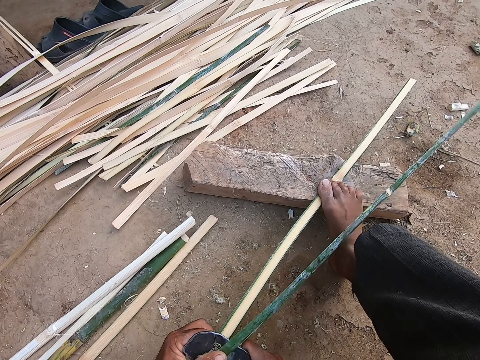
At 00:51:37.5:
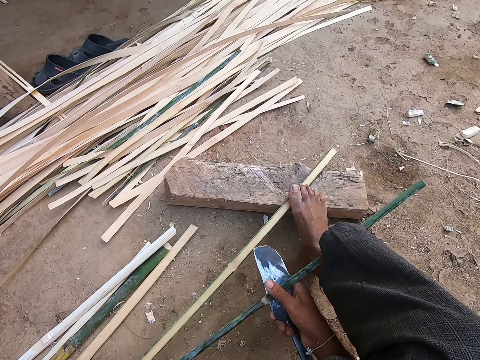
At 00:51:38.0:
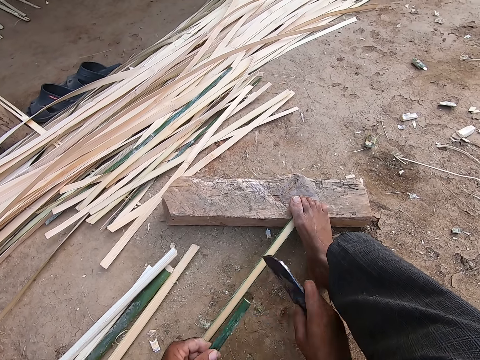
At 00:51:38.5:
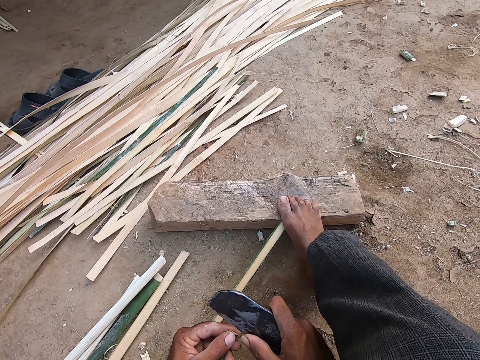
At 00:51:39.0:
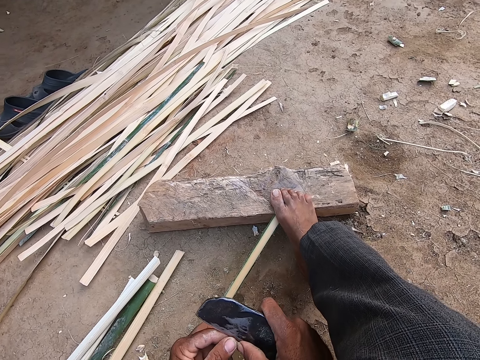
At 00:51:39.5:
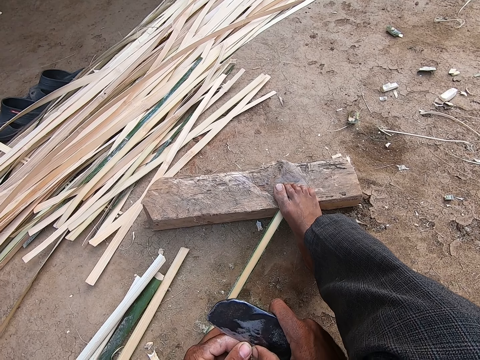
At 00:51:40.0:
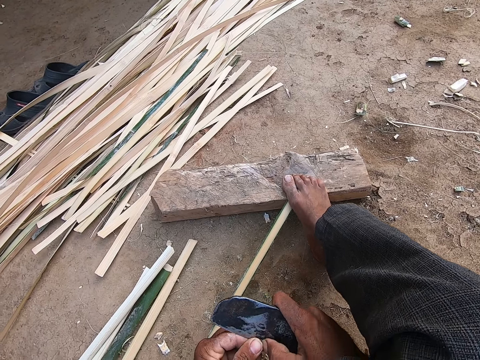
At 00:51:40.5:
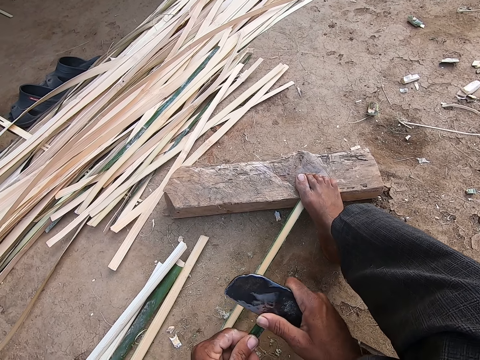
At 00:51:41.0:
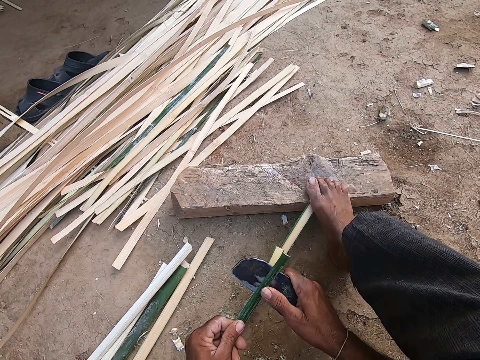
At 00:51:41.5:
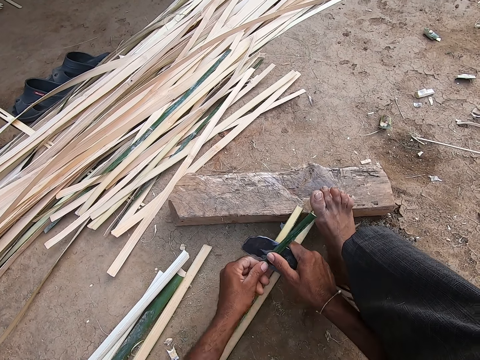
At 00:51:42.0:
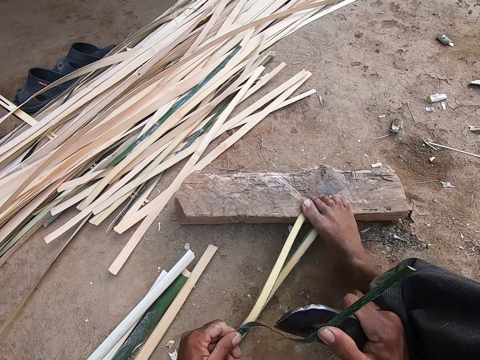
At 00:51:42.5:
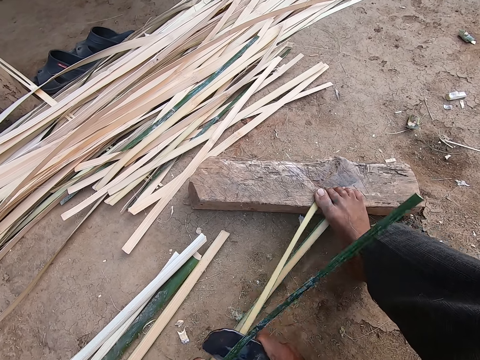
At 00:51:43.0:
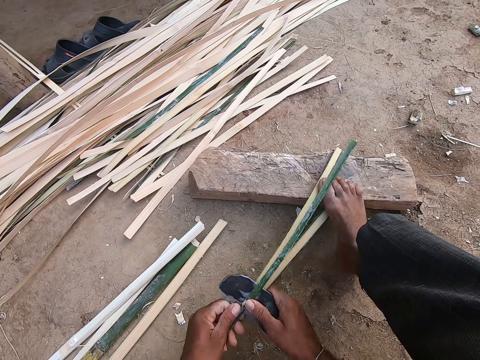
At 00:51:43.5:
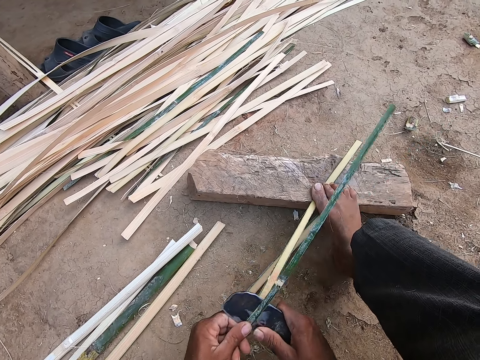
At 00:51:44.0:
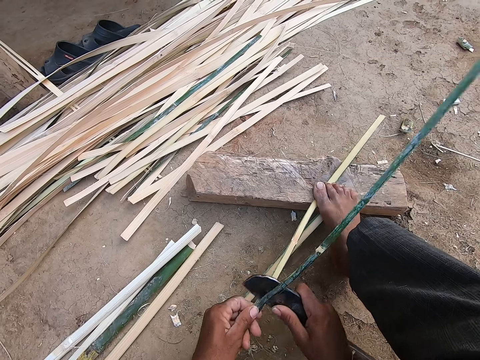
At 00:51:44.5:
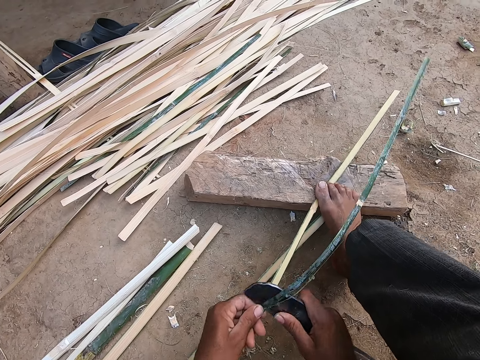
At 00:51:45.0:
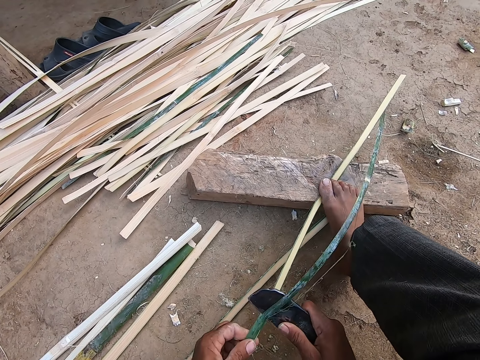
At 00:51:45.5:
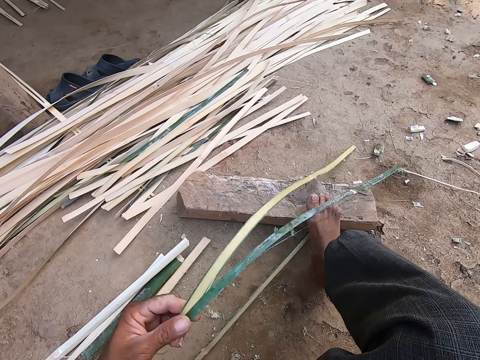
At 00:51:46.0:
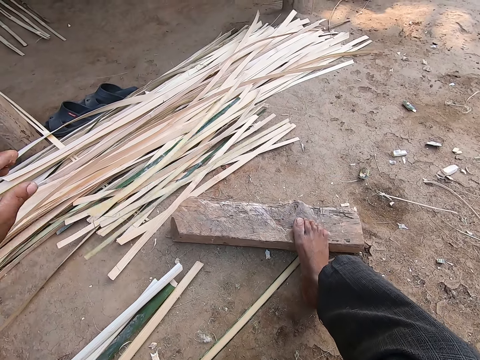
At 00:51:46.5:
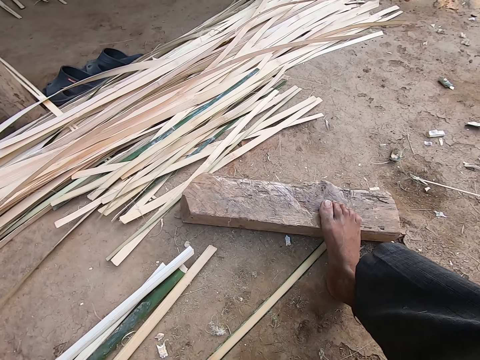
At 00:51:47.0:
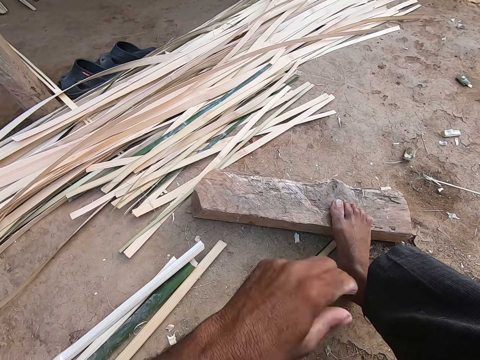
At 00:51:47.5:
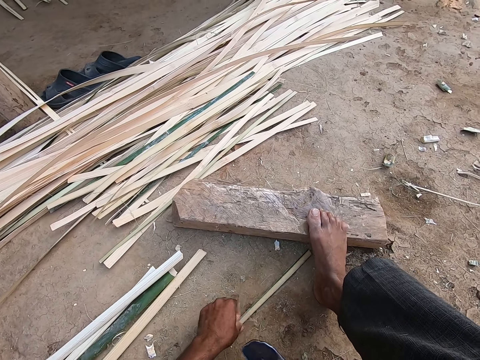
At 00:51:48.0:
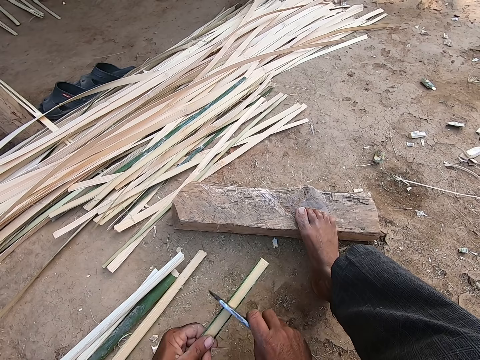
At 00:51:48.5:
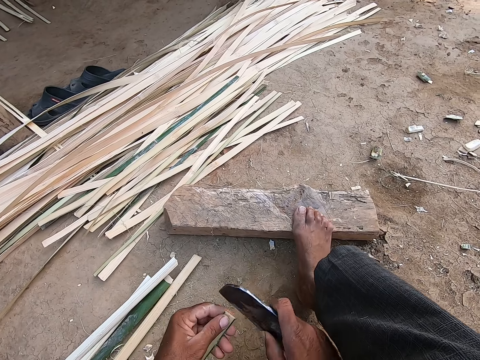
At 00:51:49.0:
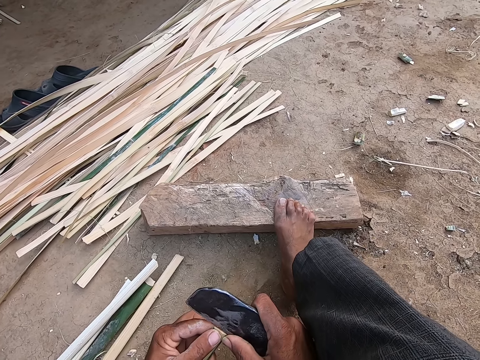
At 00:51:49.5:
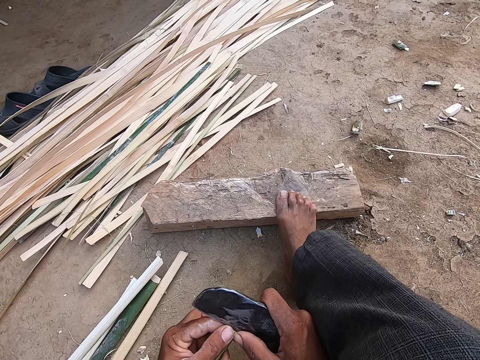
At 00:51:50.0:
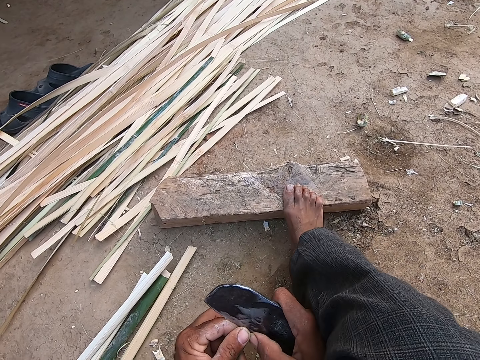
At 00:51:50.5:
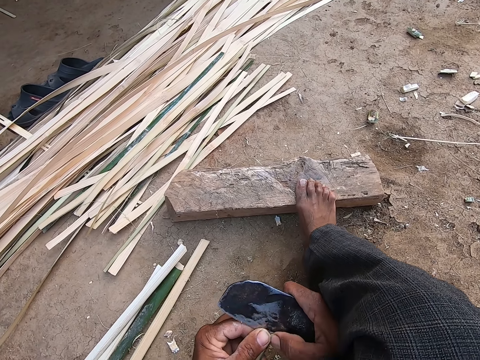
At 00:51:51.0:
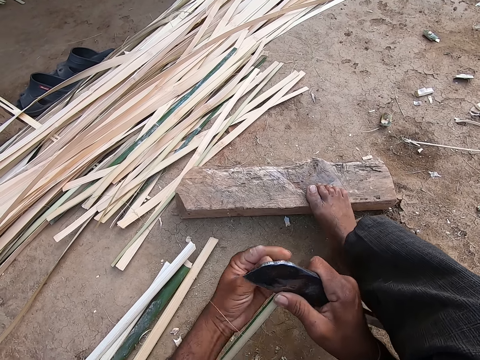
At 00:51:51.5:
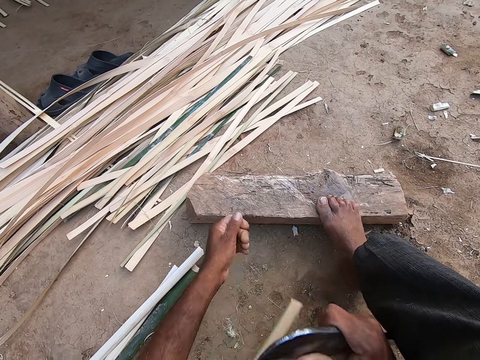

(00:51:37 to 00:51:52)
The camera wearer pulls the bamboo, scratches the bamboo and moves the knife up. He holds the bamboo strip on the piece of wood on the ground with his right leg. He moves the bamboo, moves the knife up, moves the bamboo and presses the knife on the bamboo. He cuts a bamboo strip in his left hand with the kukri in his right hand. He moves the bamboo and cuts the bamboo. He holds the bamboo strip on the piece of wood on the ground with his right leg. He pulls the bamboo and cuts the bamboo. He drops the bamboo strips in his left hand on the ground. He lifts up the bamboo, moves his hands back and moves his hand down. He picks the bamboo strip from the ground with his left hand. He moves the knife, scratches the bamboo, moves the bamboo and presses the knife on the bamboo. He cuts the bamboo strip in his left hand with the kukri in his right hand. He holds the bamboo and pulls the bamboo.

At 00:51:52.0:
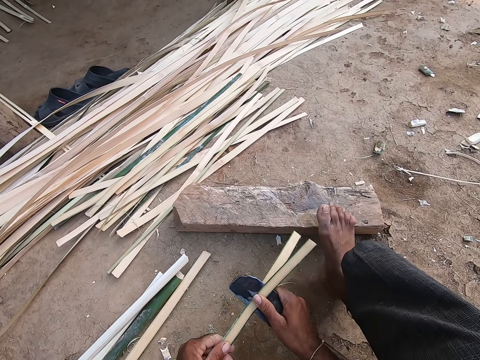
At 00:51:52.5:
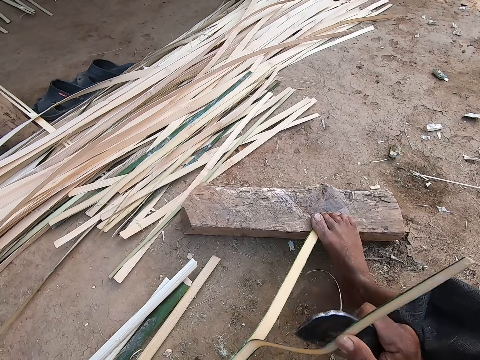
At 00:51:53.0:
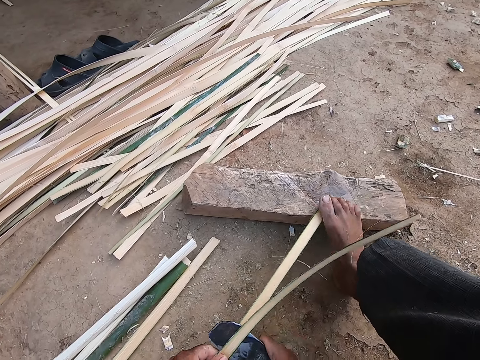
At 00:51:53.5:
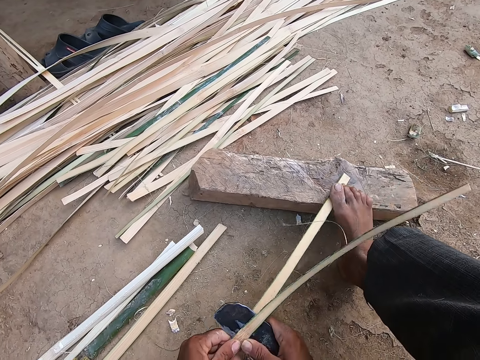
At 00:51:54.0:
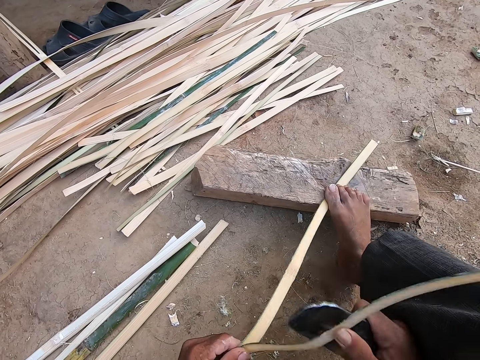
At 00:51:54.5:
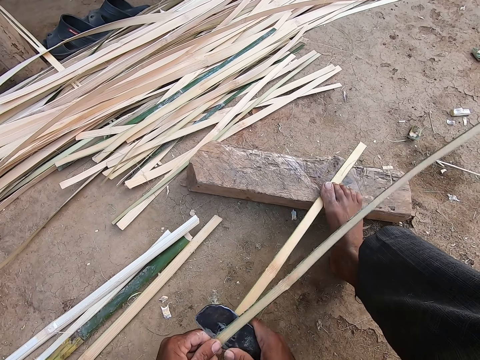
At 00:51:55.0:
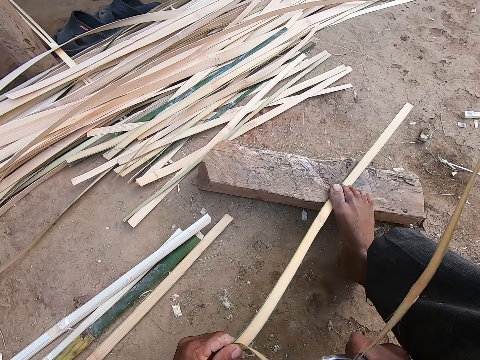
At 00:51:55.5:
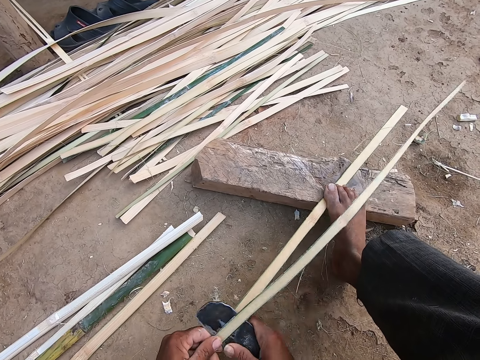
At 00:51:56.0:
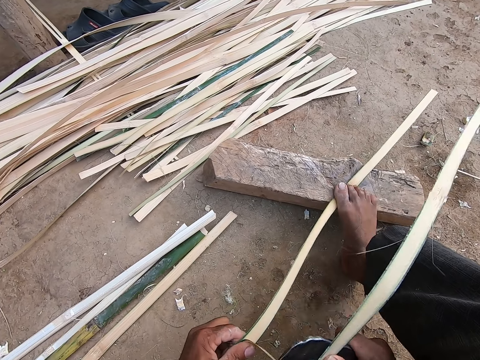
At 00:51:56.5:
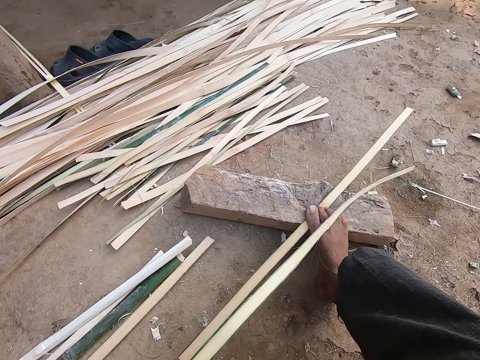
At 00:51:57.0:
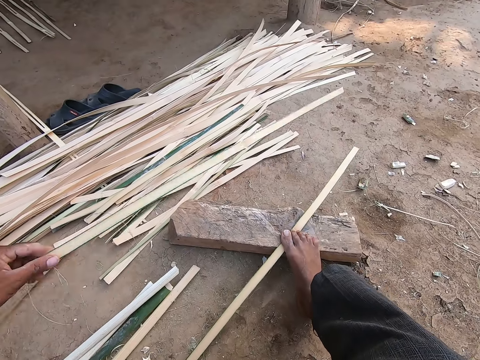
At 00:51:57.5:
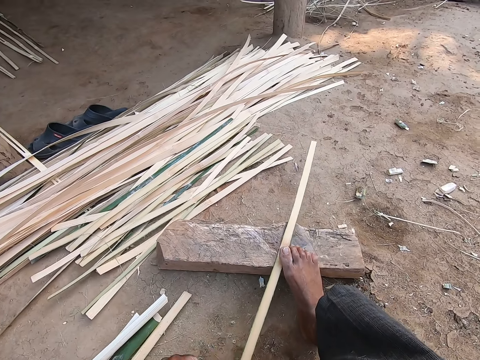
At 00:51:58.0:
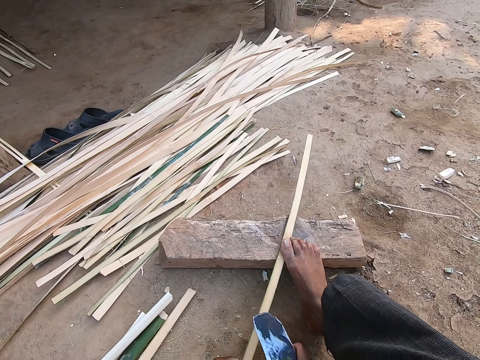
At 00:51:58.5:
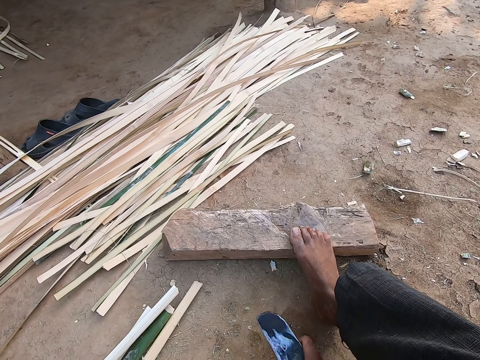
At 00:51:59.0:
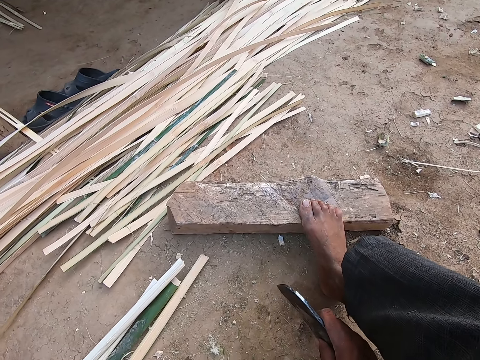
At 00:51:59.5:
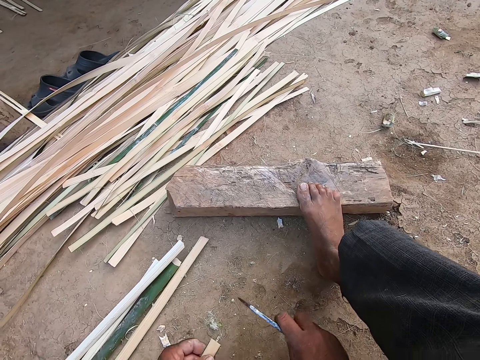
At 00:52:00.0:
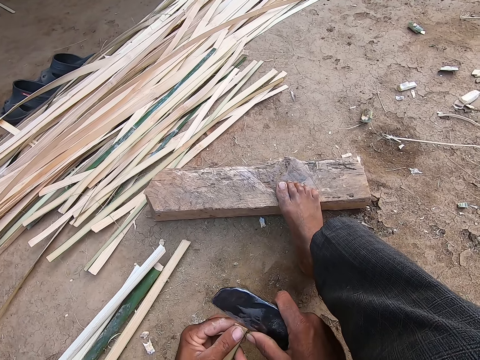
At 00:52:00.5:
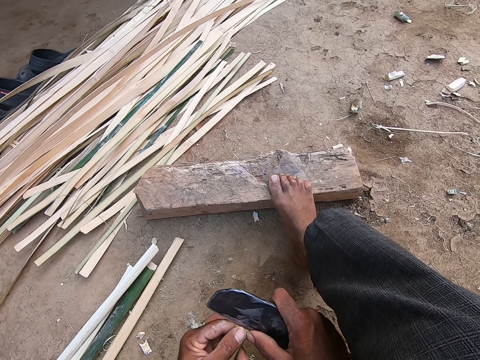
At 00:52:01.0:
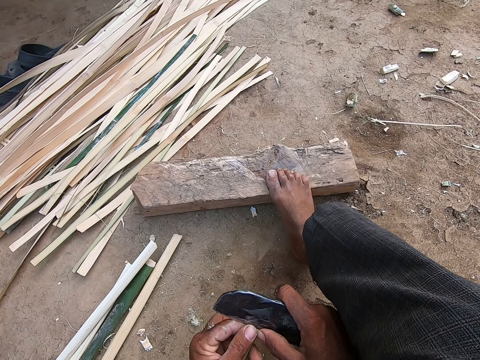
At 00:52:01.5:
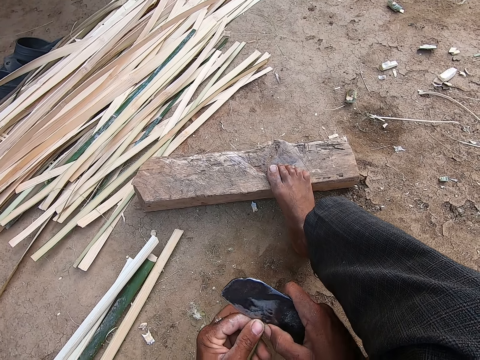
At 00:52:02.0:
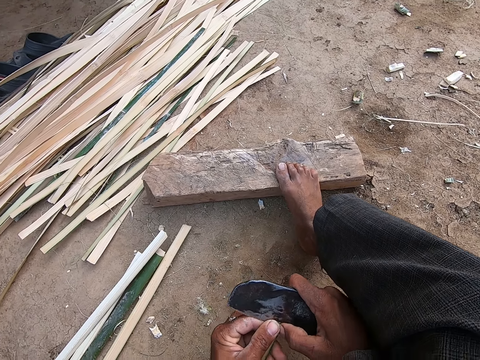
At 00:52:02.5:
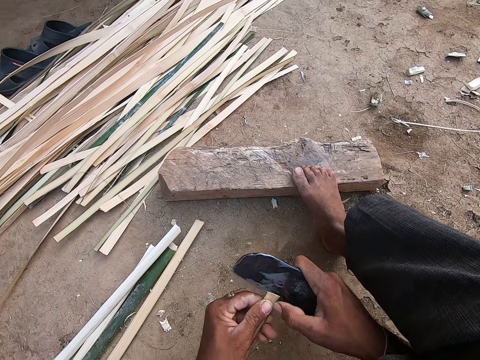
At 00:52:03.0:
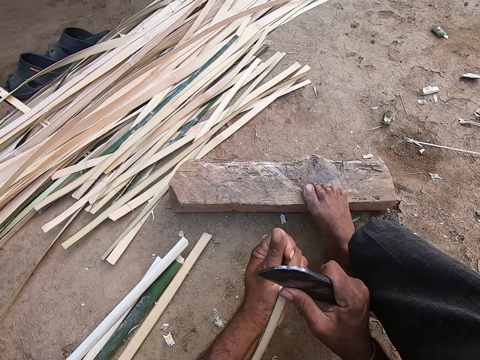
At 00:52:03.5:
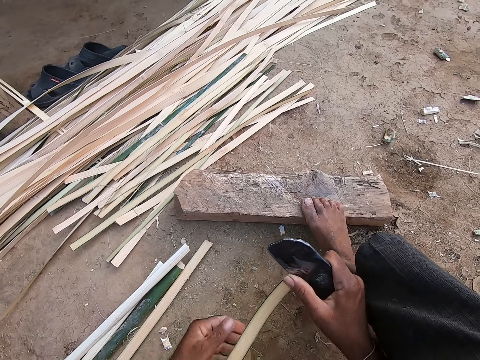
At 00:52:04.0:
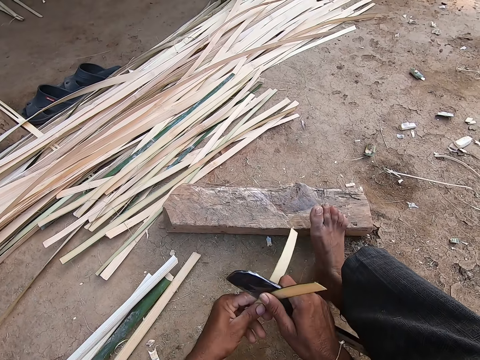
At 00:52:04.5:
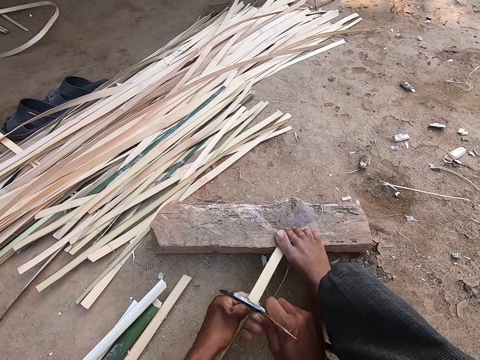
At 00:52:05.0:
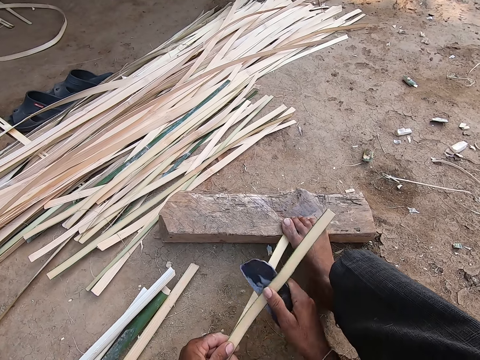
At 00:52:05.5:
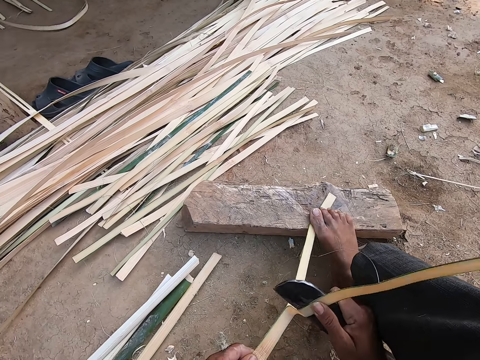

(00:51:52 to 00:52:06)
The camera wearer moves the bamboo down and cuts the bamboo. He holds the bamboo strip on the piece of wood on the ground with his right leg. He pulls the bamboo, cuts the bamboo, pulls the bamboo and cuts the bamboo. He drops the bamboo strip in his left hand on the ground. He lifts the bamboo up and moves his hand back. He picks a bamboo strip from the piece of wood on the ground with his left hand. He moves the bamboo, moves the knife up, moves the bamboo, moves the knife and presses the knife on the bamboo. He cuts the bamboo strip in his left hand with the kukri in his right hand. He pulls the bamboo and cuts the bamboo. He holds the bamboo strip on the piece of wood on the ground with his right leg. He pulls the bamboo.
